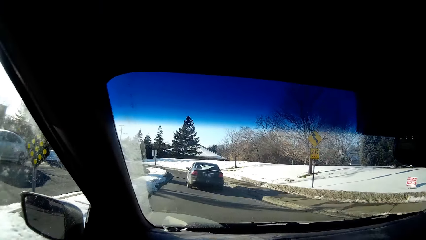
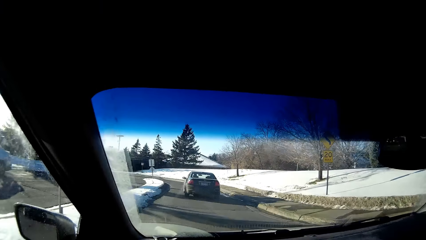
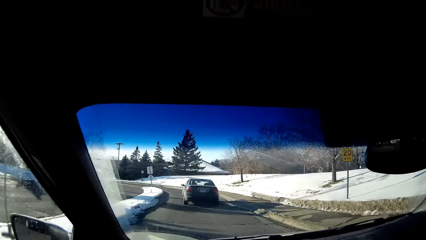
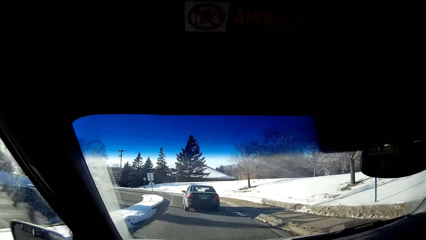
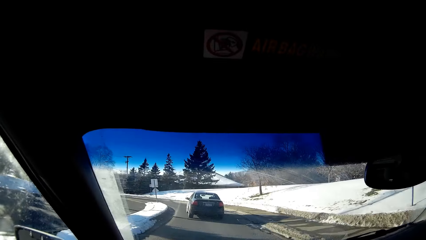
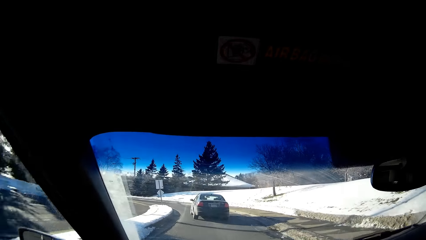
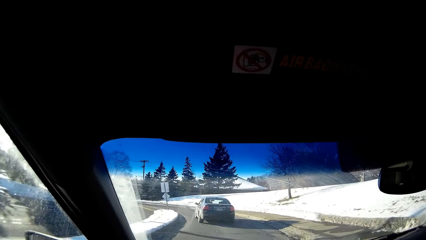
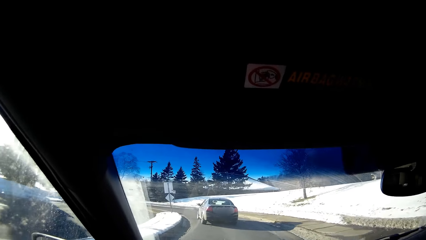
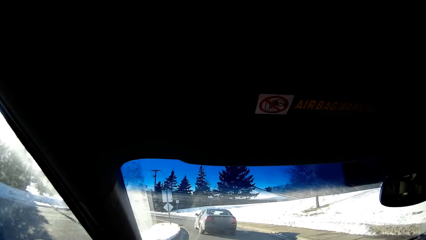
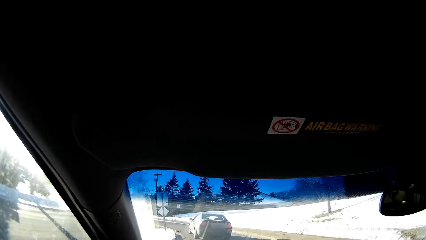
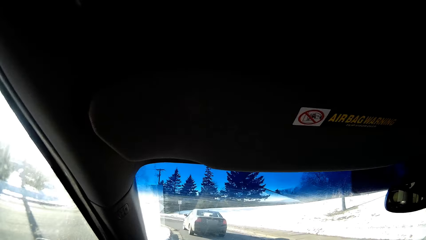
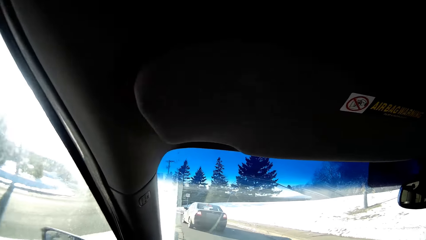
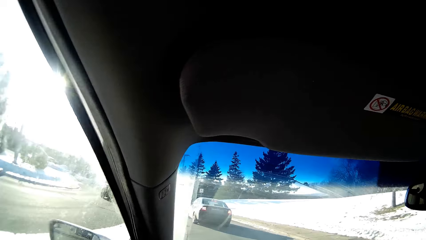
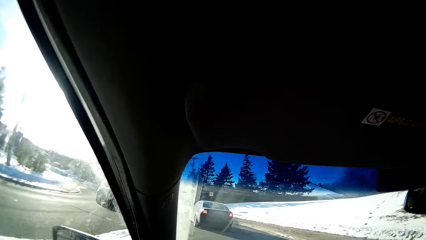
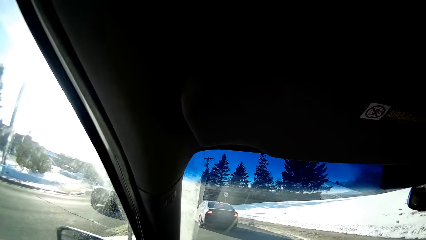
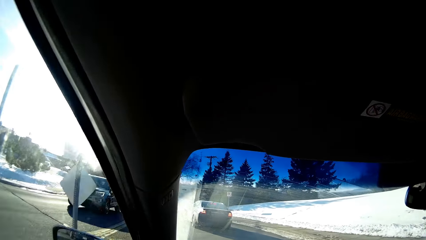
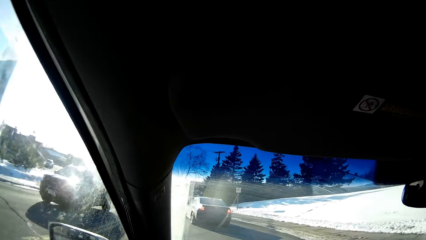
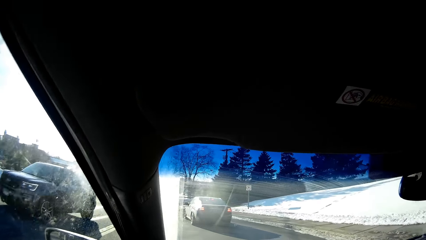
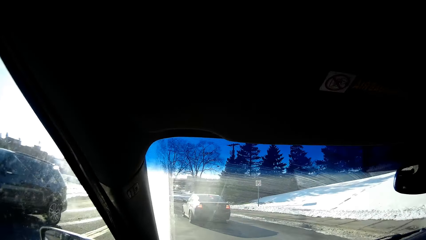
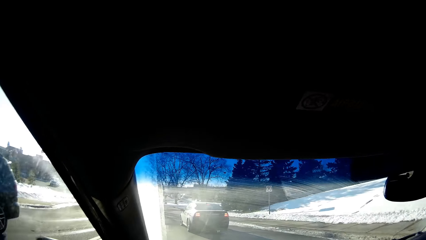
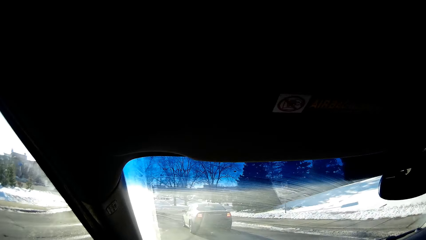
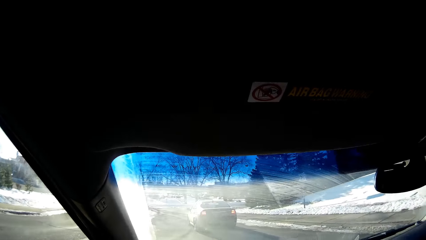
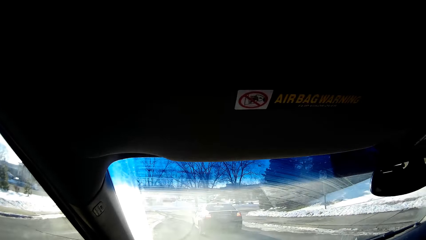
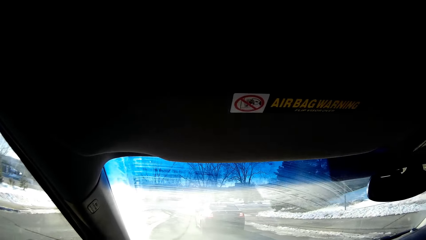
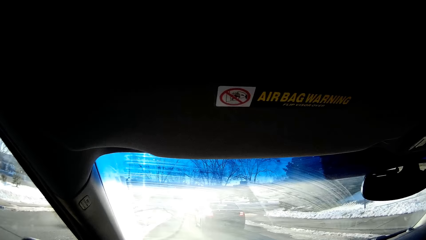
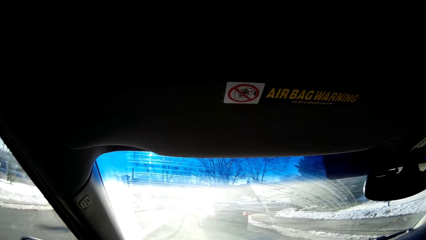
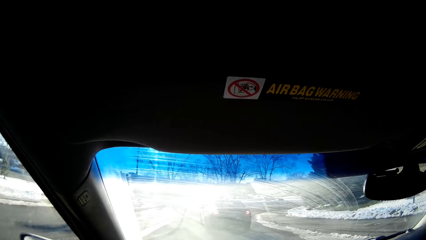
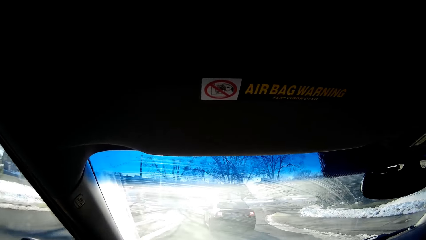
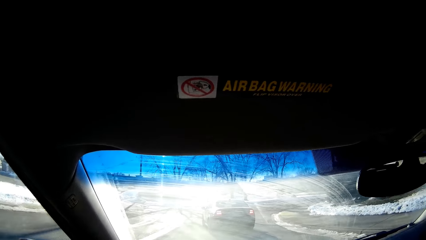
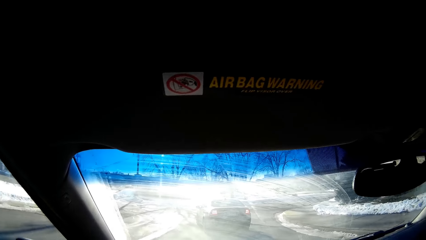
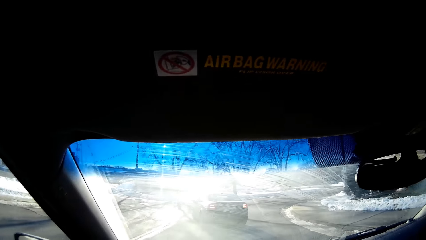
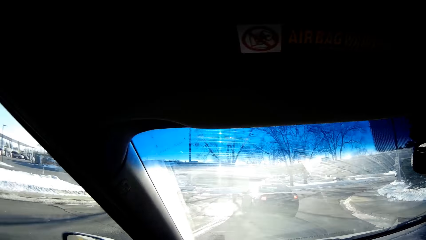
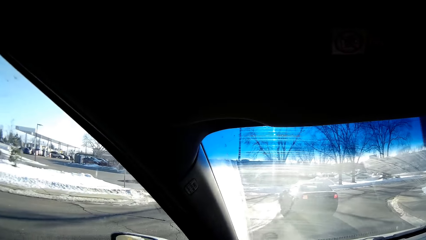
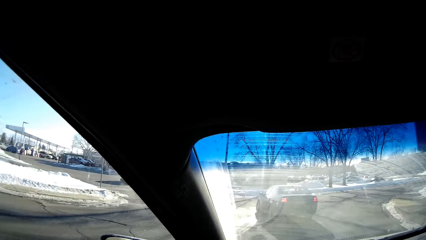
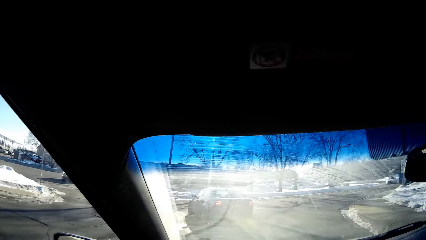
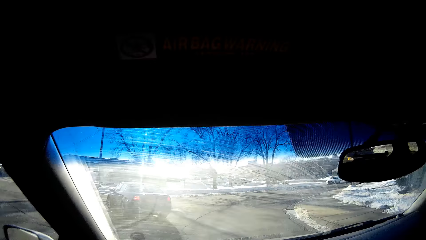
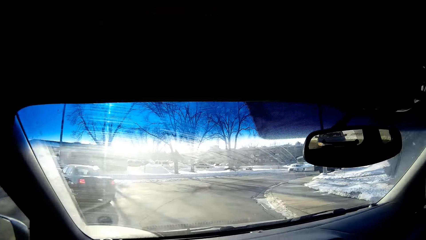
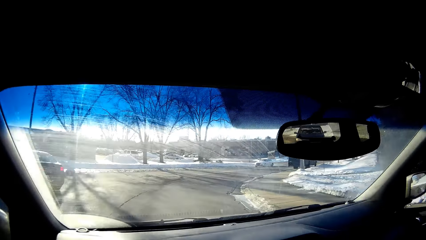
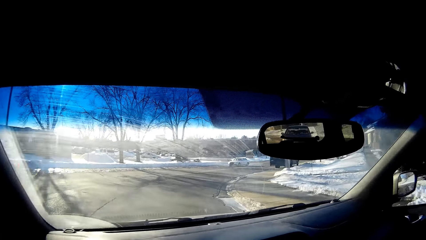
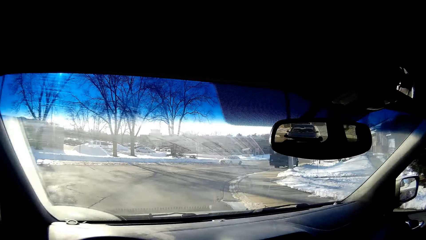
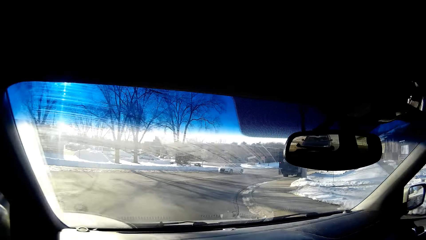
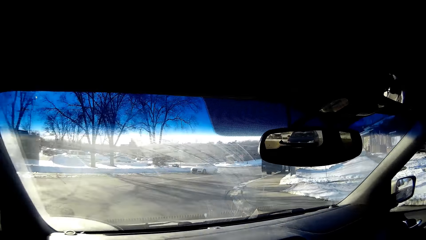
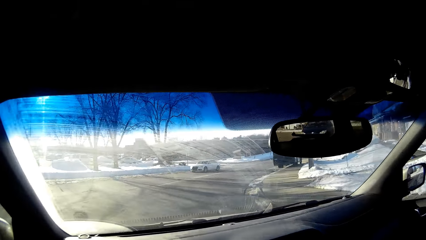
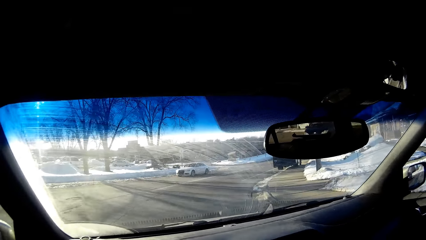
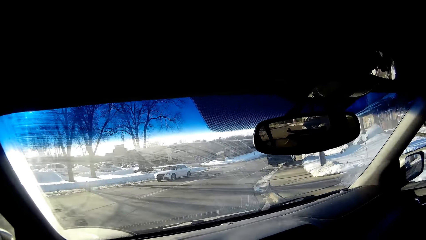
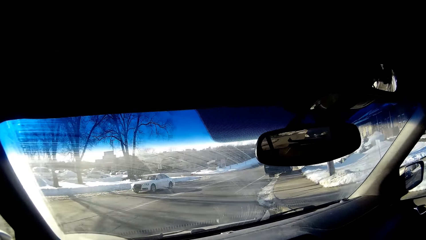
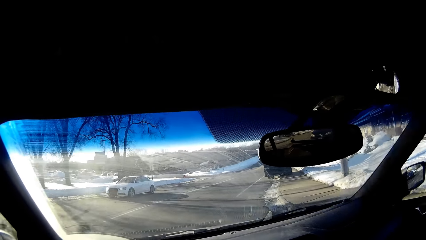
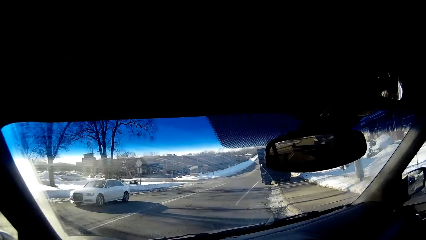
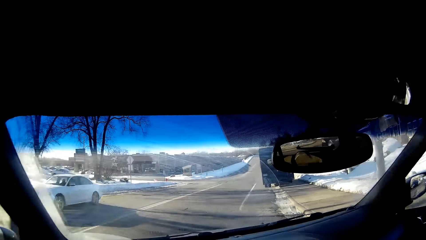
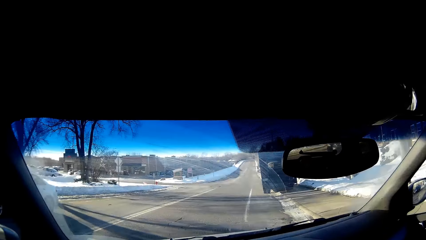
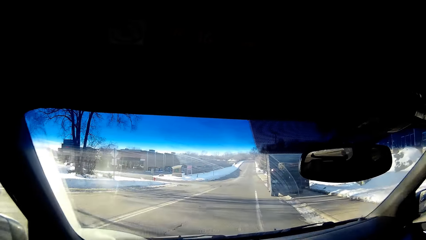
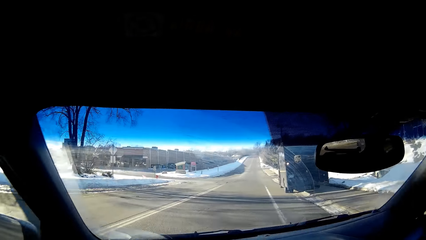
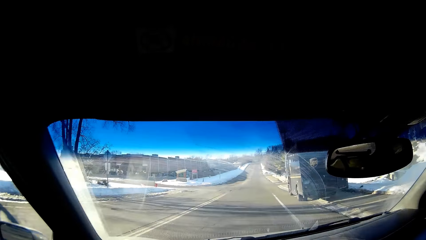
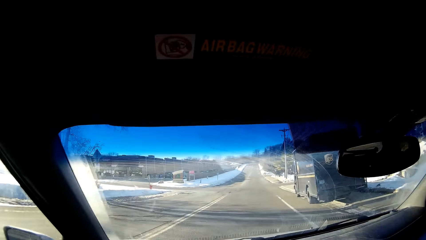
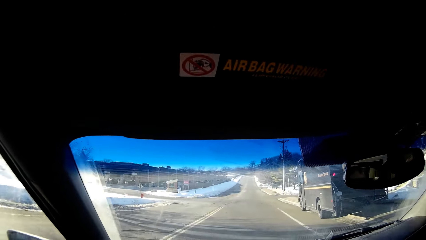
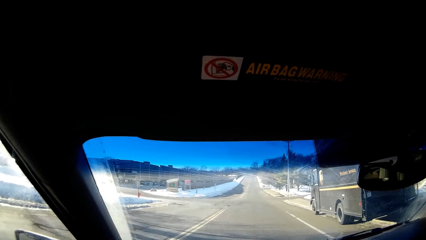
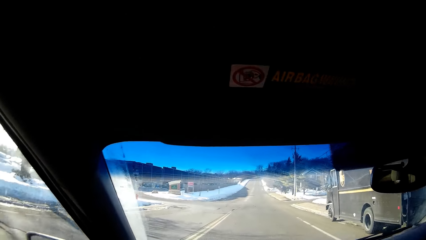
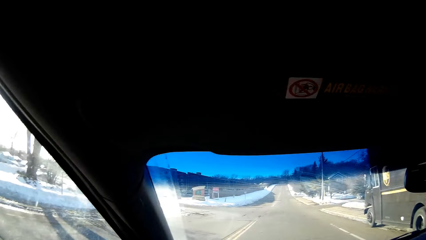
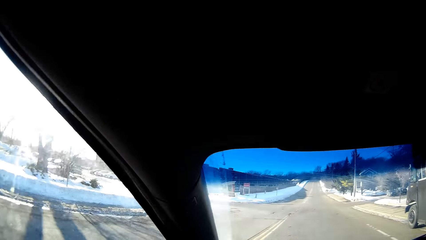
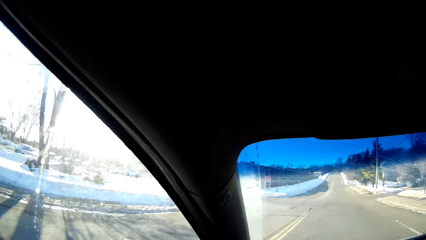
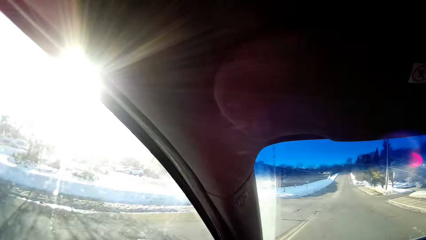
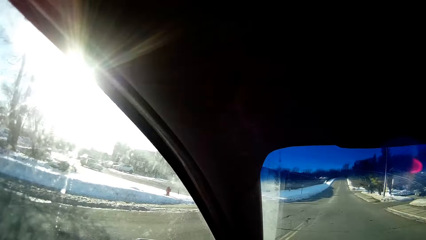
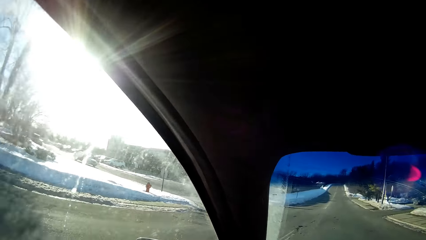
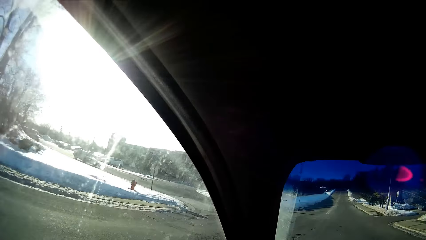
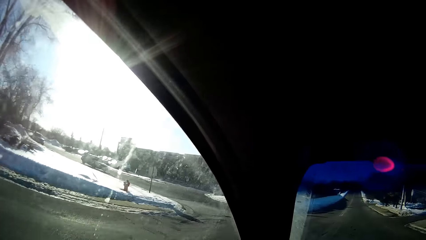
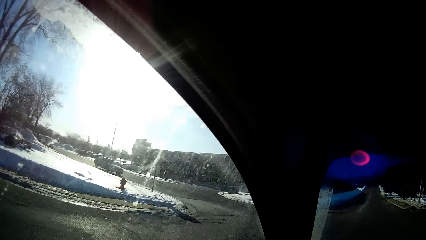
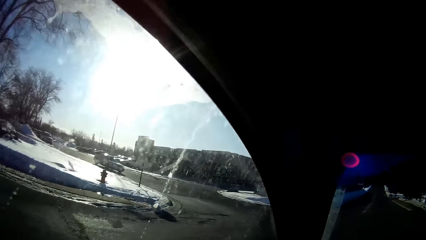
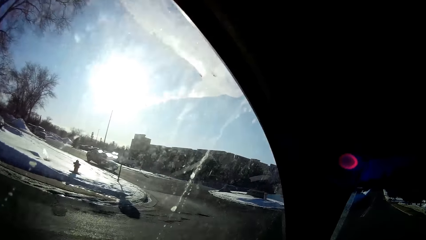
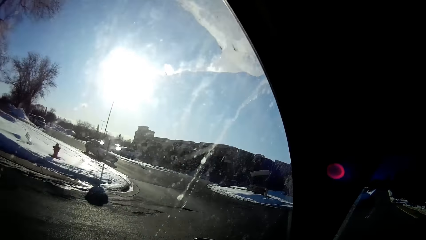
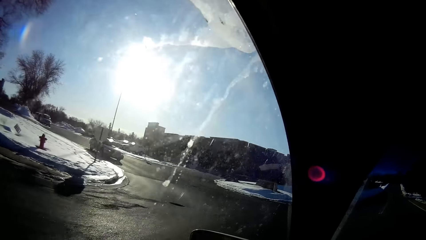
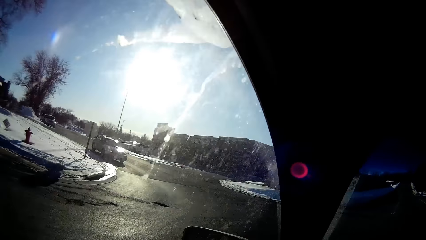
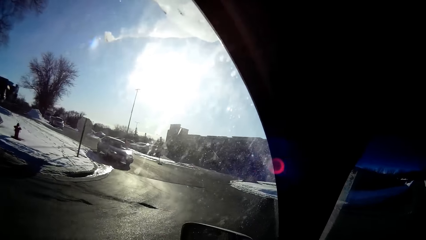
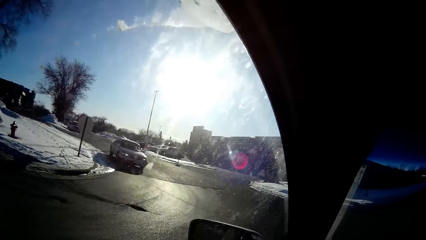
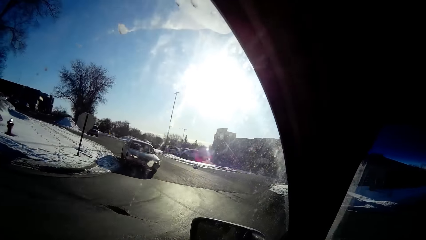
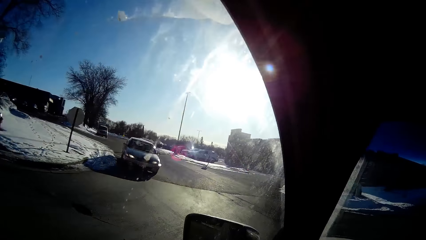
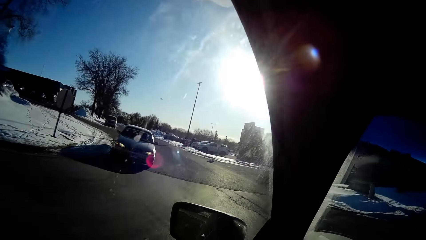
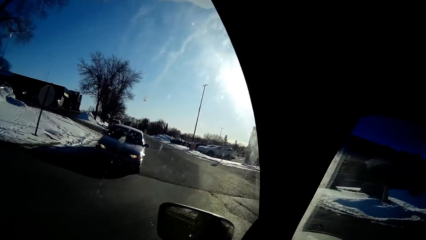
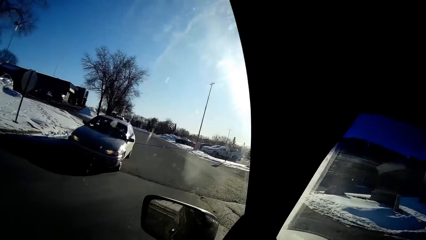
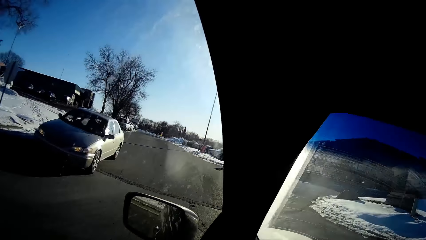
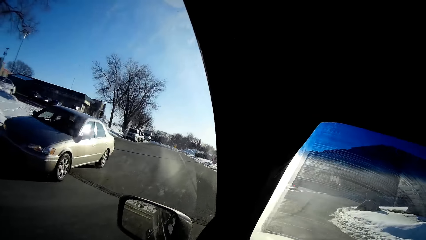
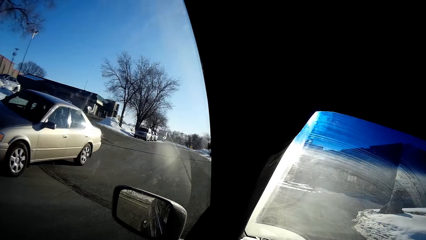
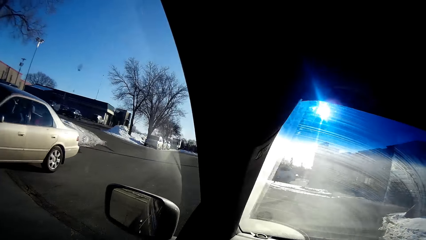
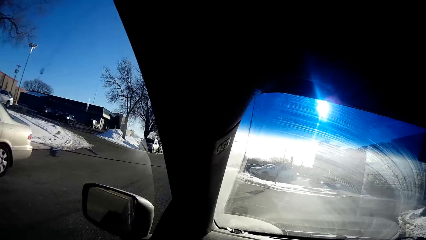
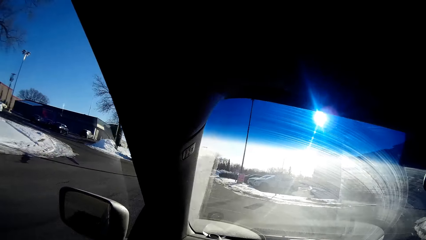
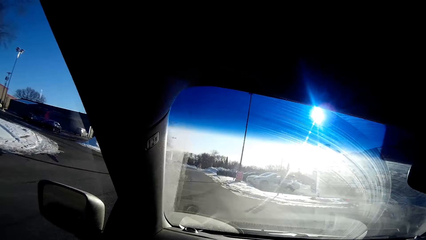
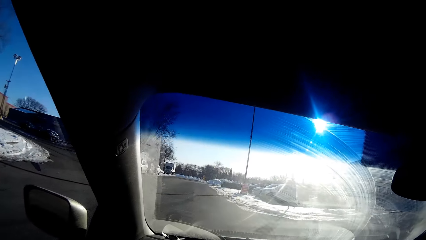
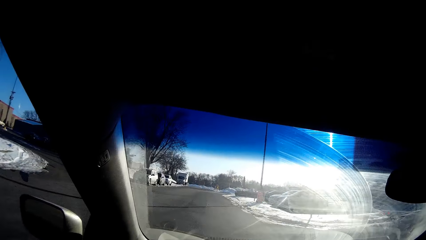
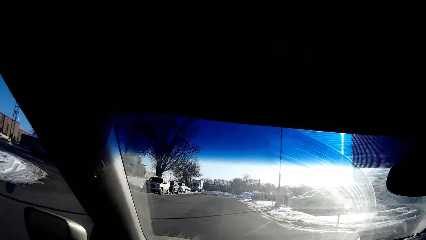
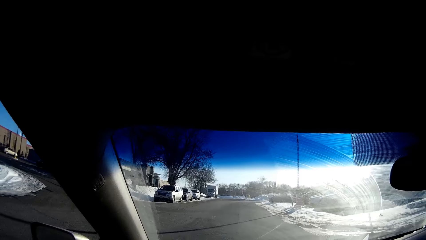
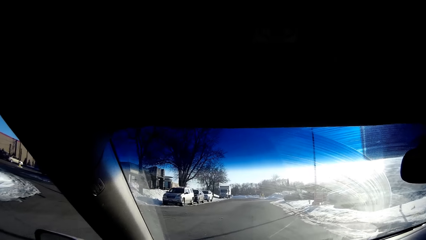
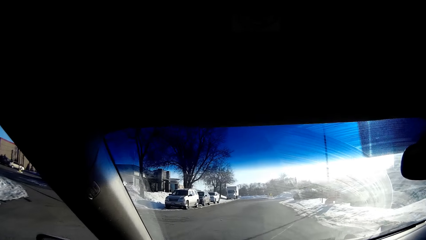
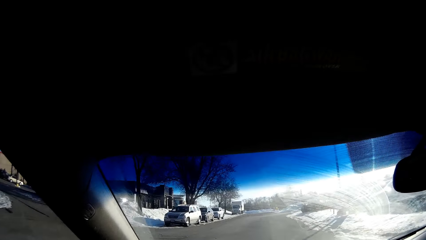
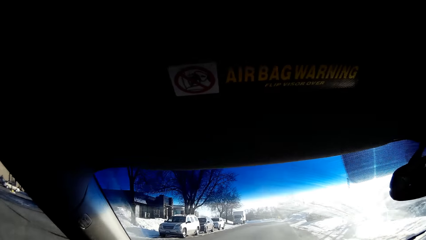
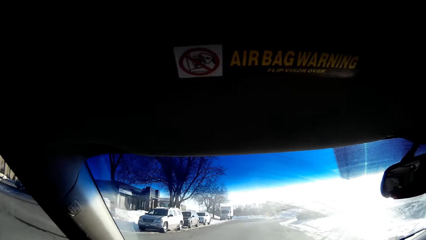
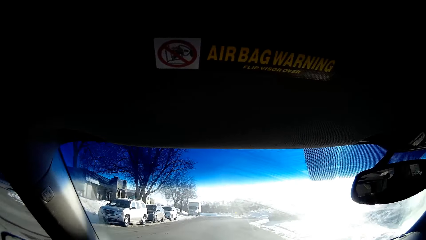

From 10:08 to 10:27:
The camera wearer makes a left turn.
